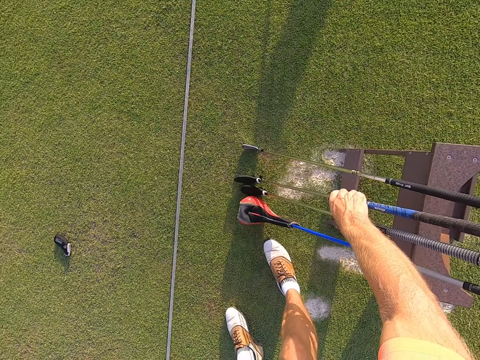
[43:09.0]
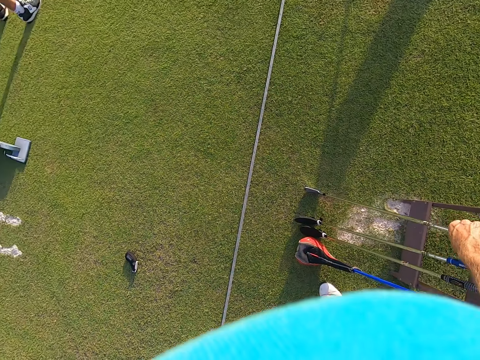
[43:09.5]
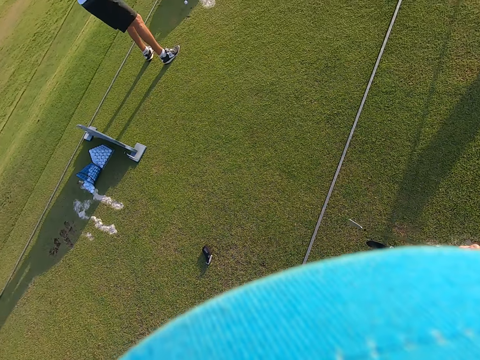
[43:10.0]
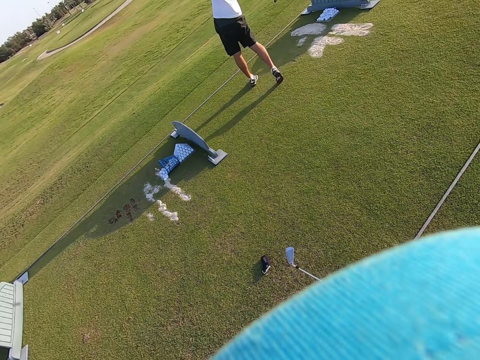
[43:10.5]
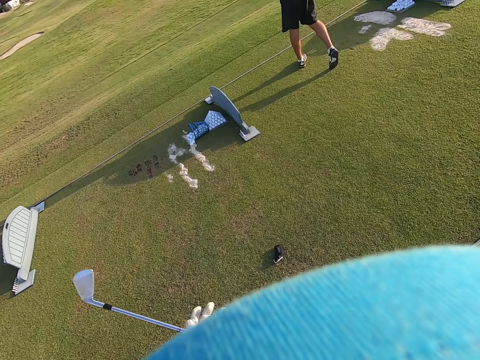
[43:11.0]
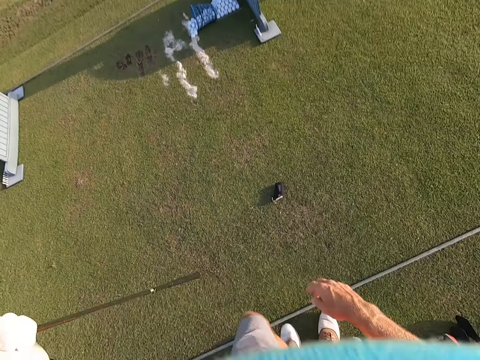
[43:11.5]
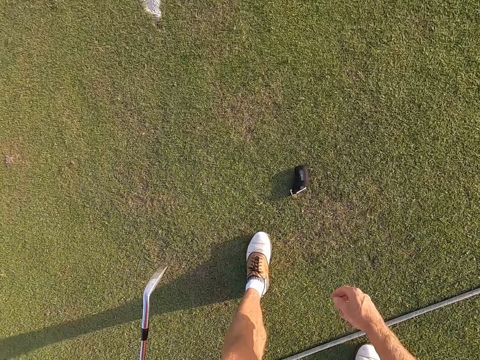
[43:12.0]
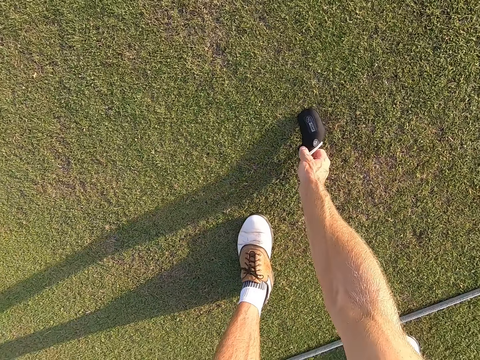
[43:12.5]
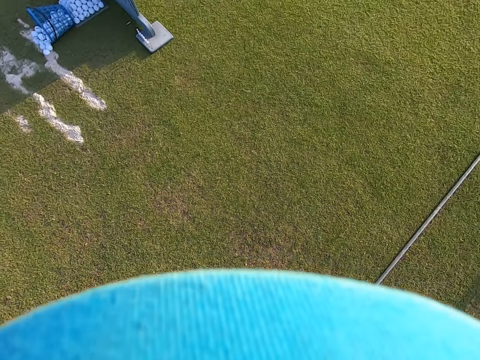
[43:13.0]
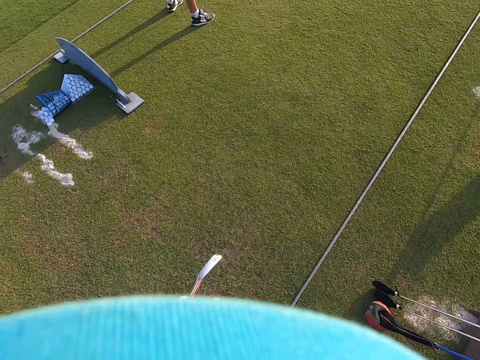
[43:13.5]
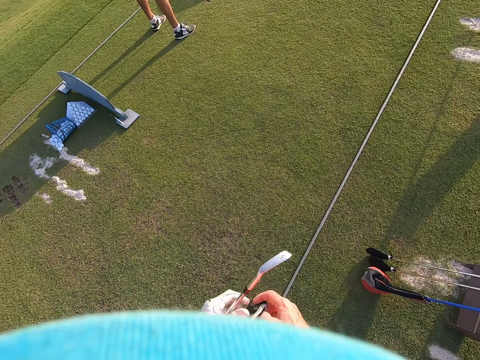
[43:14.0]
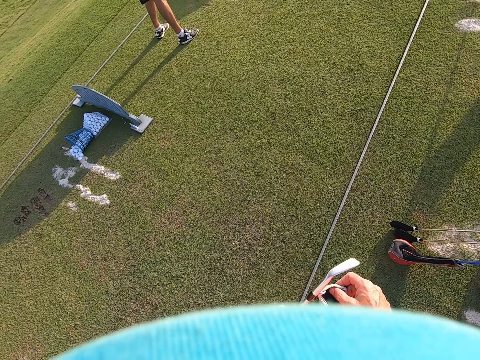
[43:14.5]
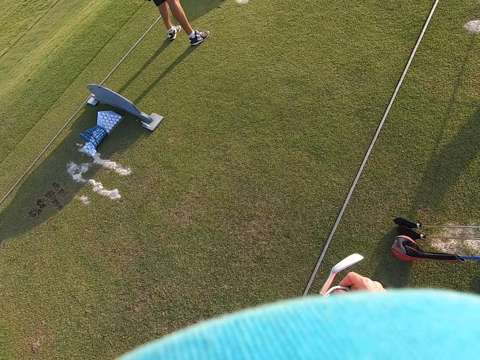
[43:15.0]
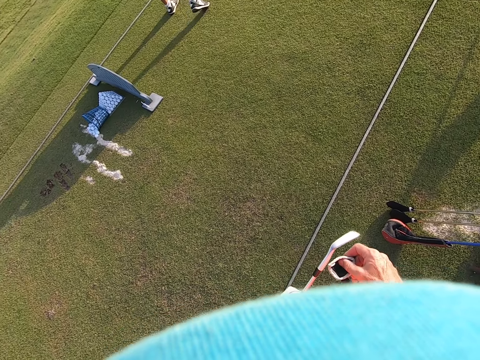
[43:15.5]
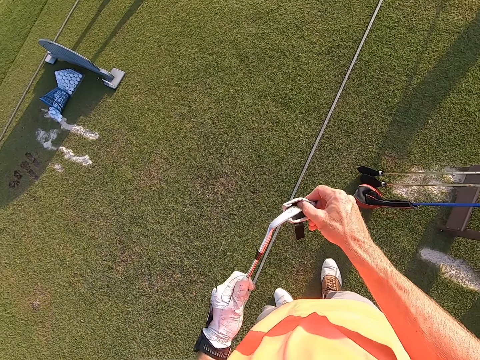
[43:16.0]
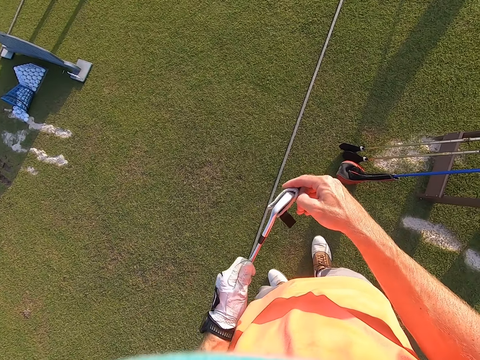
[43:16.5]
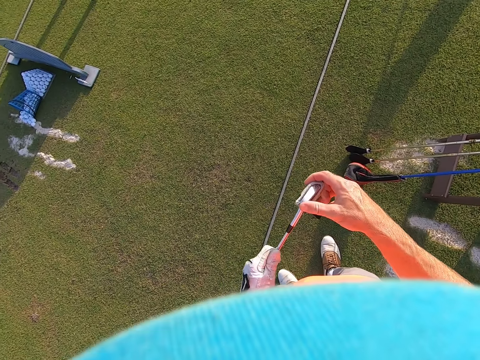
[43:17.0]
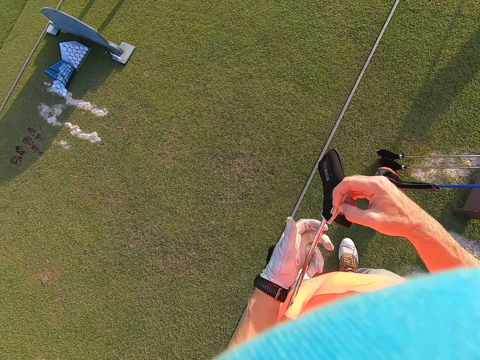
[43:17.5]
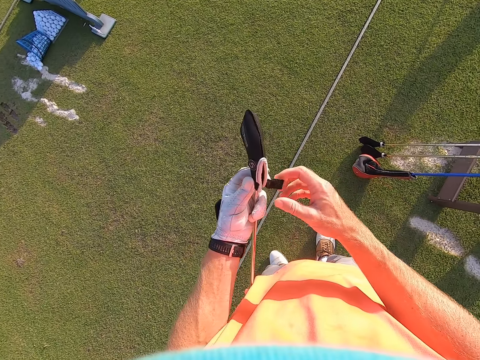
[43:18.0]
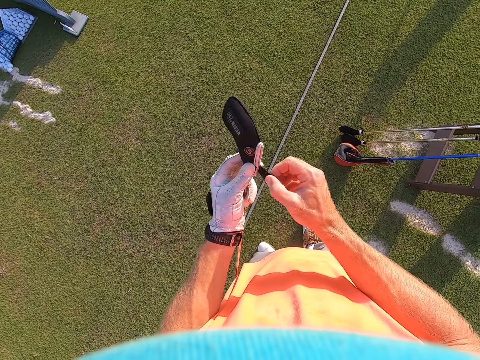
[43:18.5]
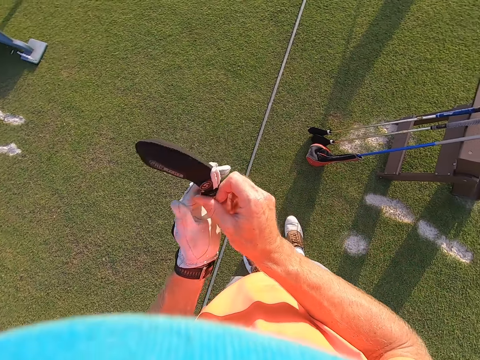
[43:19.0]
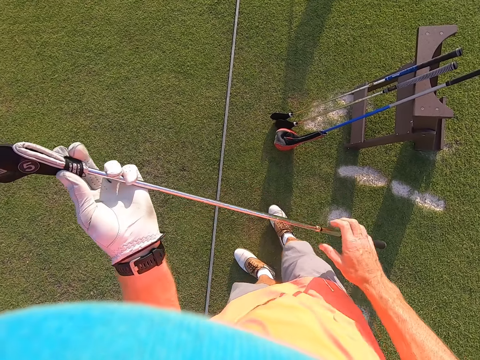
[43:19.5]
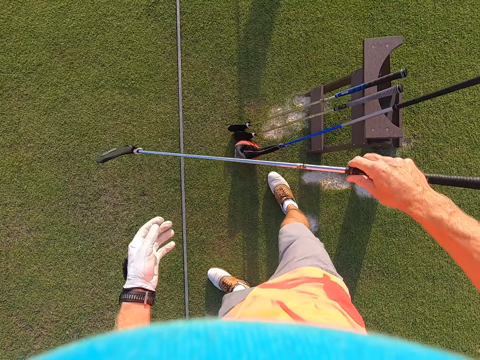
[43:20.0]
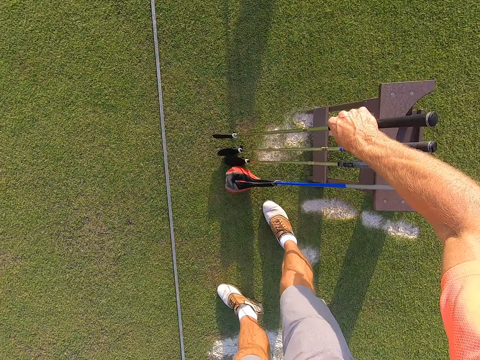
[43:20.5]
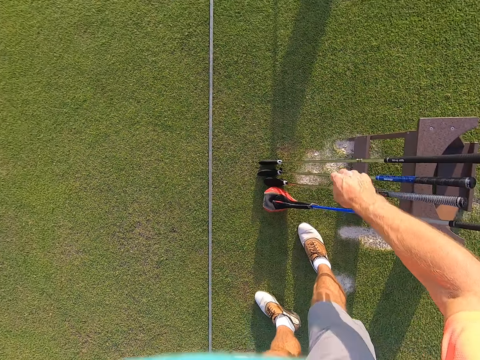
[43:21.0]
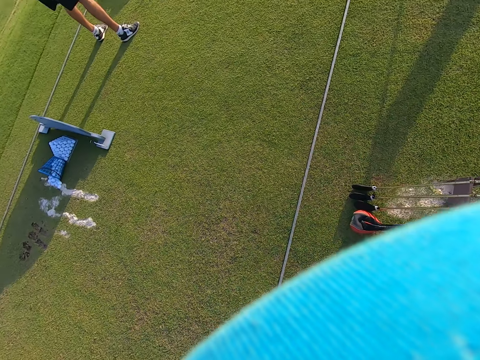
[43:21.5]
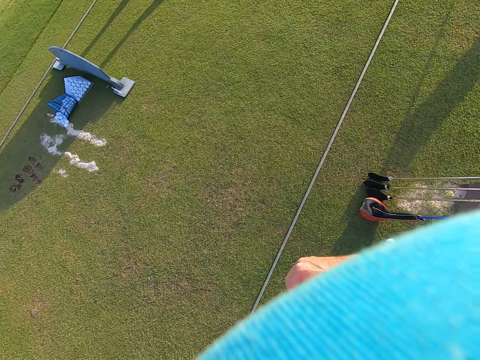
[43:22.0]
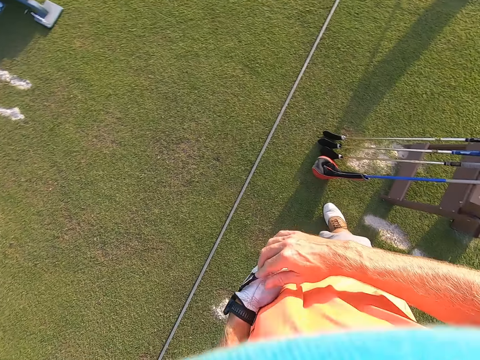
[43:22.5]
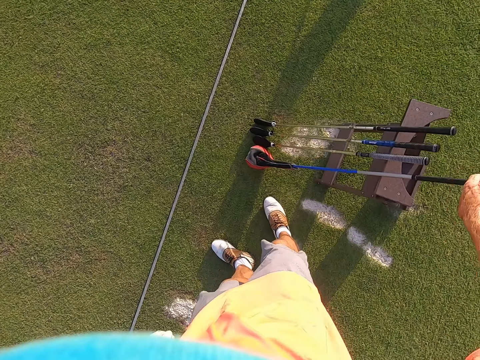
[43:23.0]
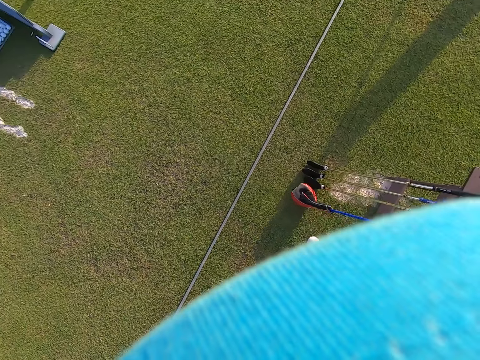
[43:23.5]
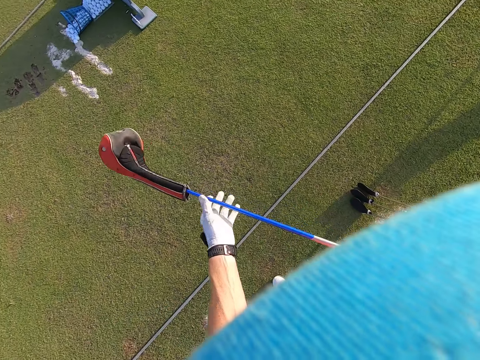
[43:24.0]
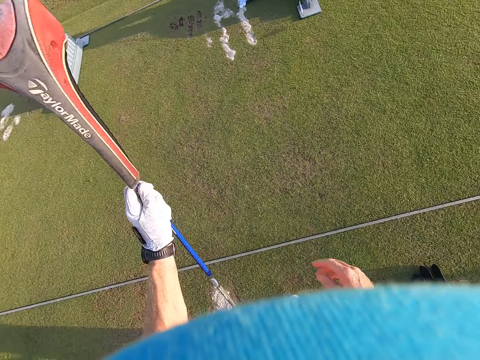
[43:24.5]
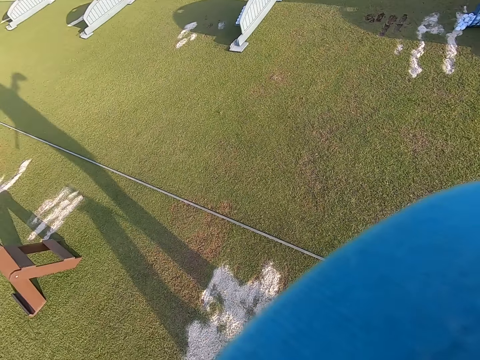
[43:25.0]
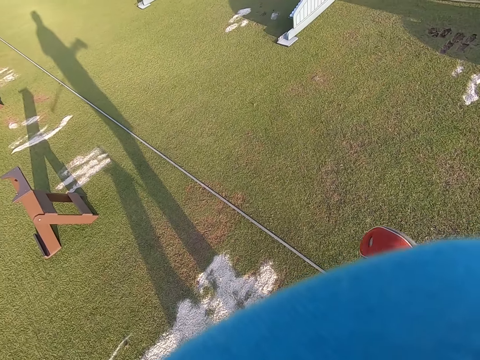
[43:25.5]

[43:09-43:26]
The camera wearer puts the golf stick against a wooden stool. They pick up a golf stick against the wooden stool. They move the leg. They pick up a black cloth golf club cover on the ground. A person plays the game. The camera wearer covers the metallic golf club head with the black cloth golf club cover. They put the golf stick against the wooden stool. They touch a white glove. They pick up a golf stick against the wooden stool.

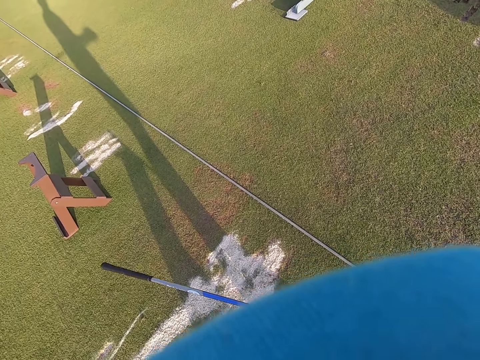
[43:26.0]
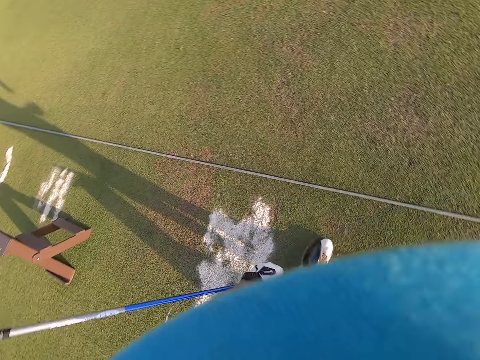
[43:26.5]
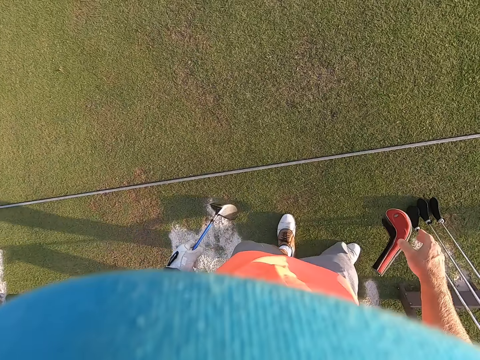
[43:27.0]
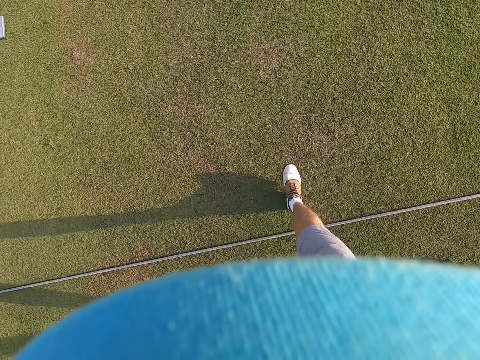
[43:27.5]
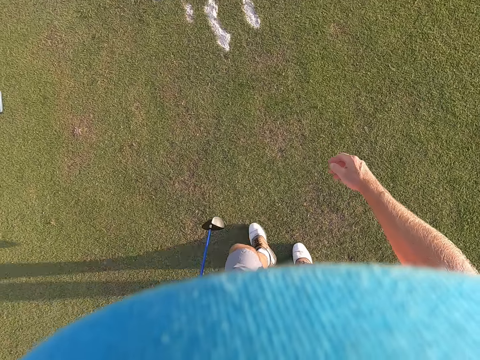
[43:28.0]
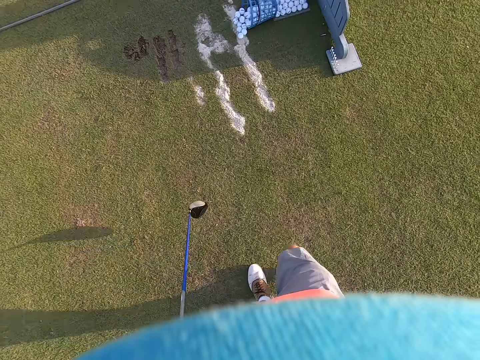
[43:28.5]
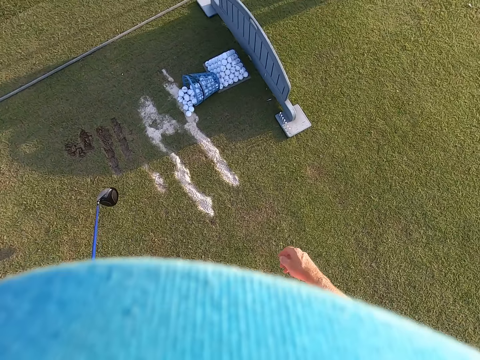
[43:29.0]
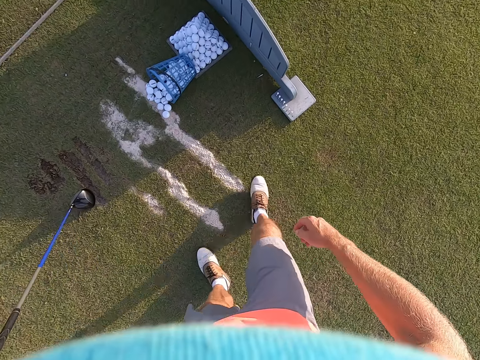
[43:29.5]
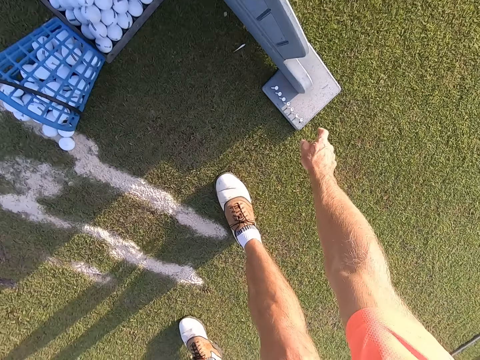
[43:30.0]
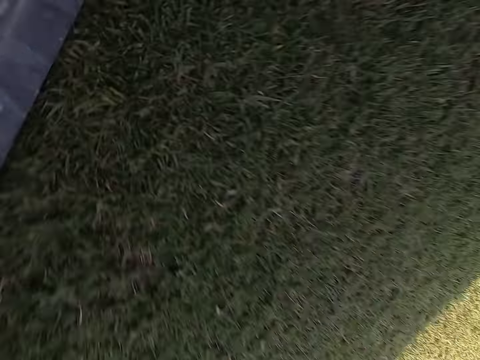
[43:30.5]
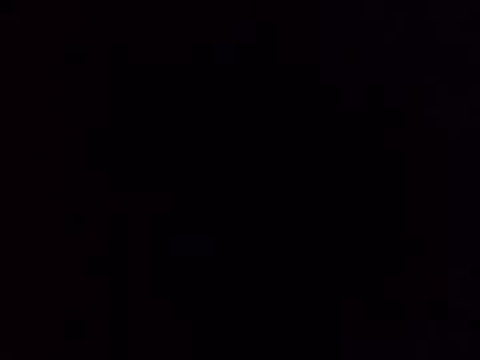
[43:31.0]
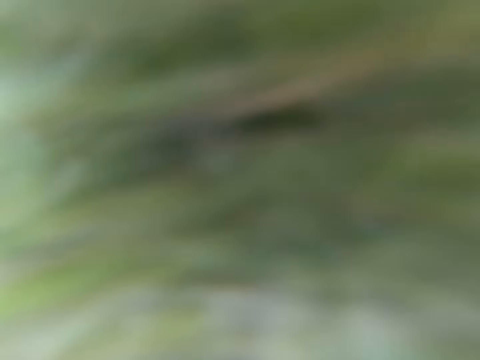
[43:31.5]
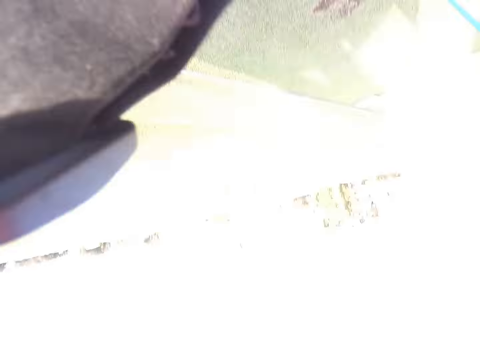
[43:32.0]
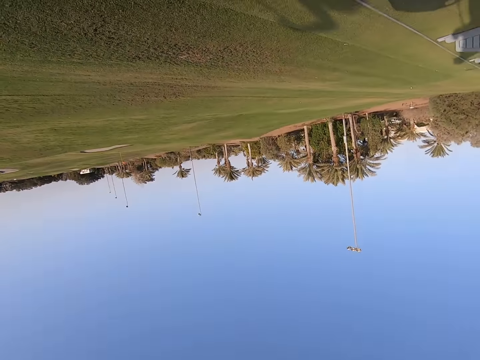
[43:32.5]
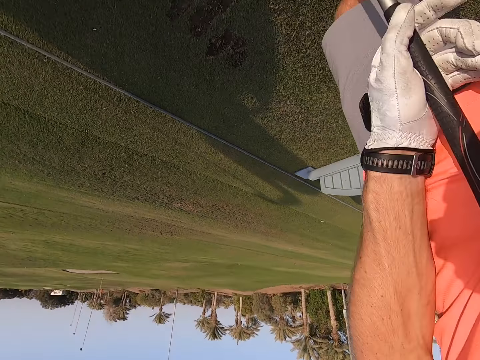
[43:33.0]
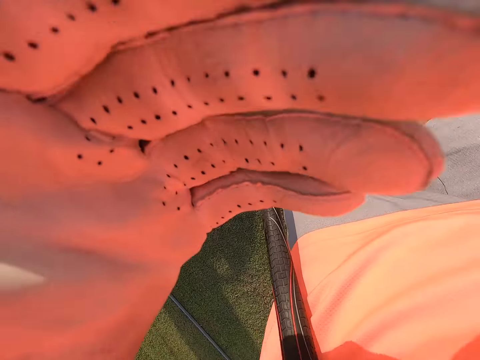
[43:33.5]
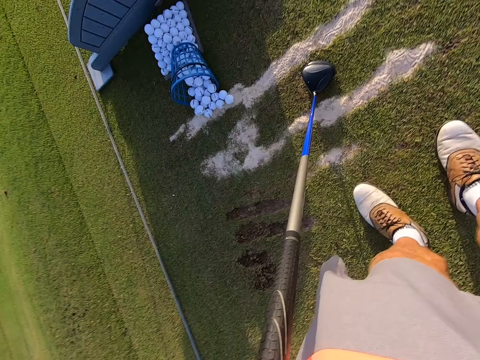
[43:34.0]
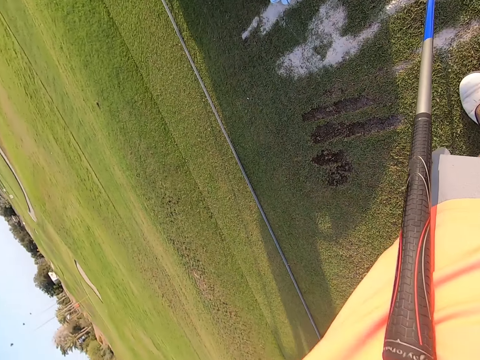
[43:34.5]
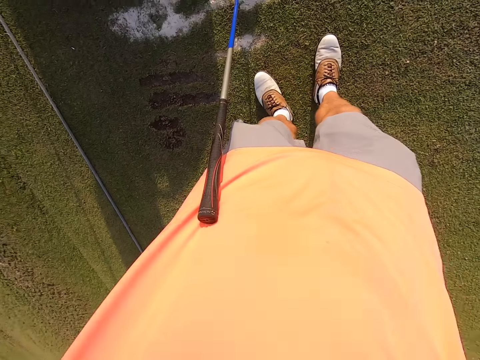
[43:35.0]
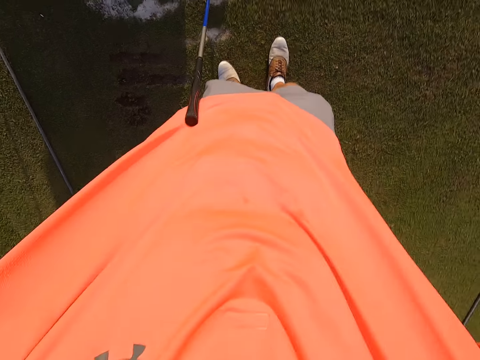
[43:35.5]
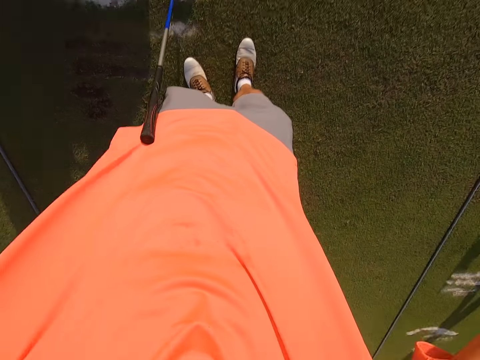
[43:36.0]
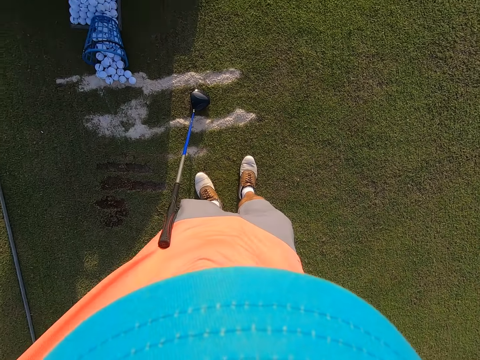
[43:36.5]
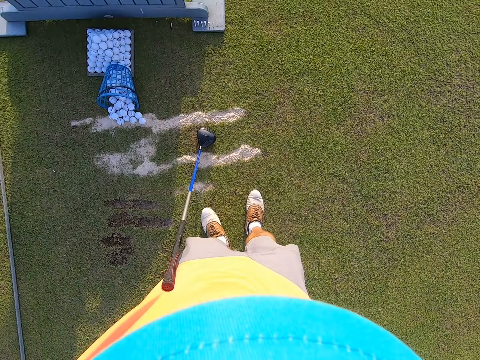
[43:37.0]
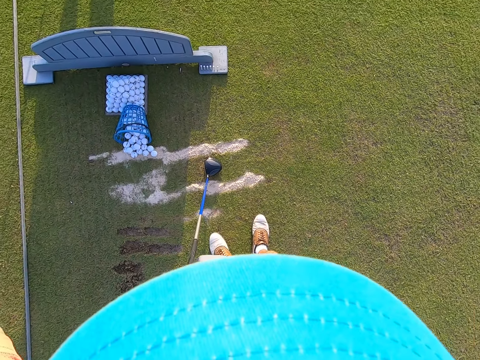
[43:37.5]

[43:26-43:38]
The camera wearer drops the cloth golf club cover on the ground. They walk around. They pick up a metal pin. They look around the field. They stand in the field.
